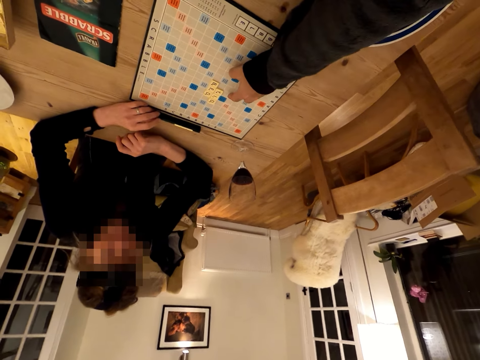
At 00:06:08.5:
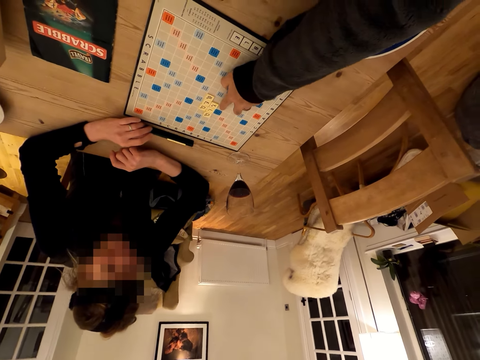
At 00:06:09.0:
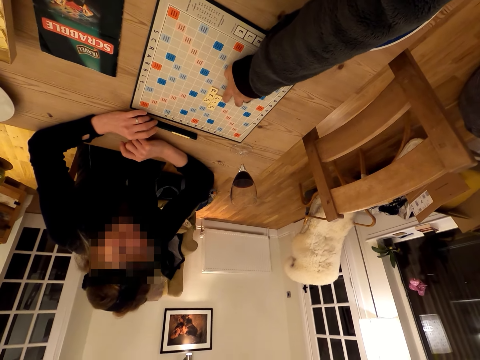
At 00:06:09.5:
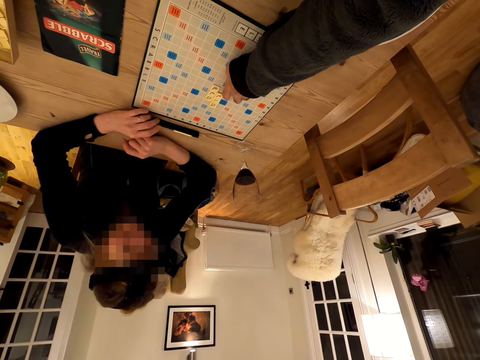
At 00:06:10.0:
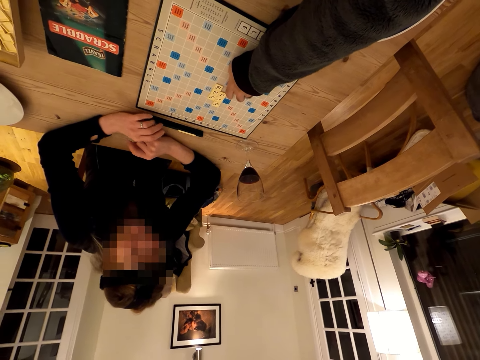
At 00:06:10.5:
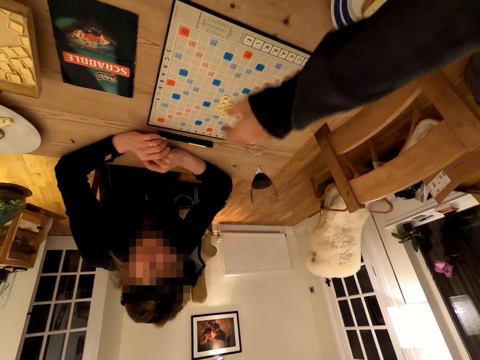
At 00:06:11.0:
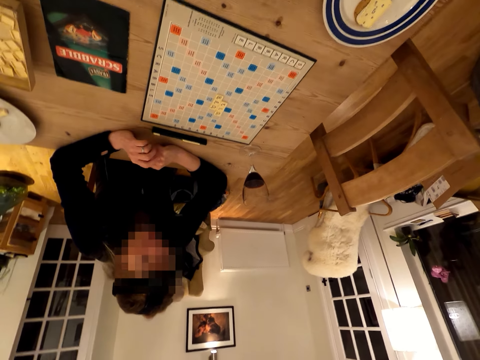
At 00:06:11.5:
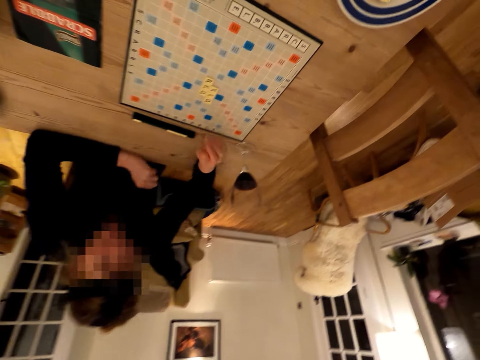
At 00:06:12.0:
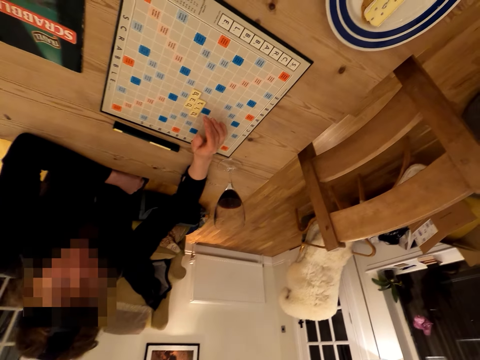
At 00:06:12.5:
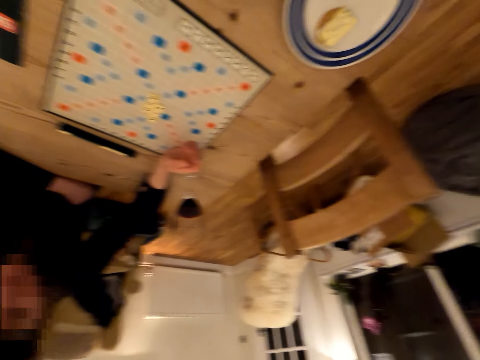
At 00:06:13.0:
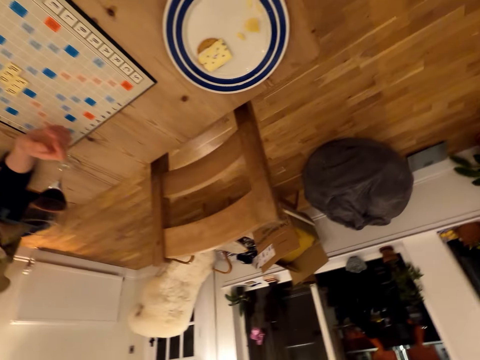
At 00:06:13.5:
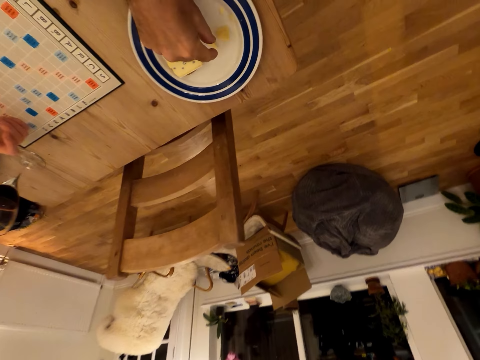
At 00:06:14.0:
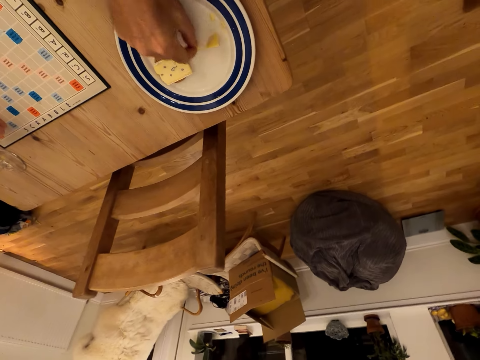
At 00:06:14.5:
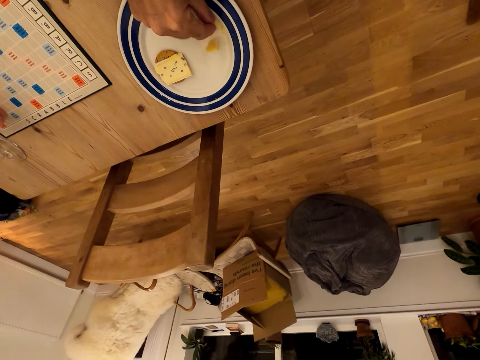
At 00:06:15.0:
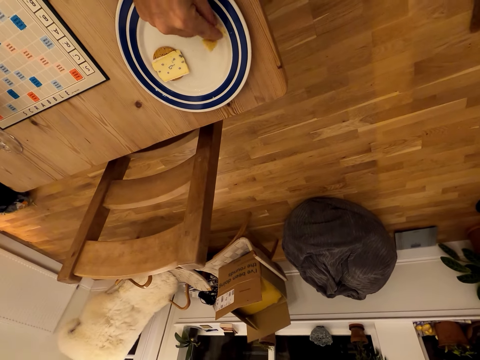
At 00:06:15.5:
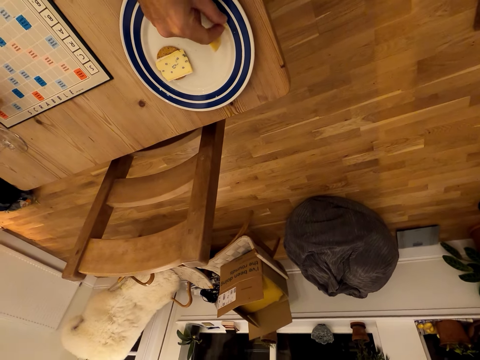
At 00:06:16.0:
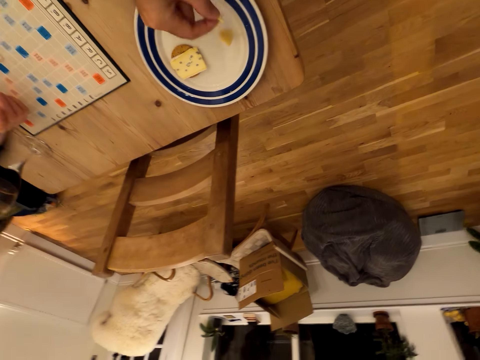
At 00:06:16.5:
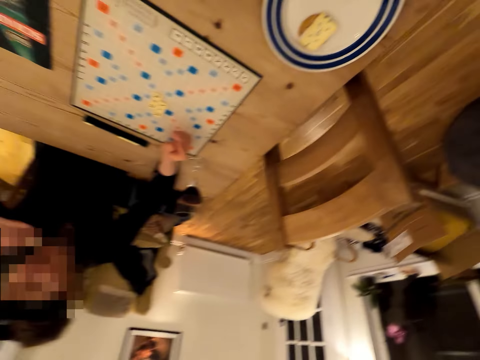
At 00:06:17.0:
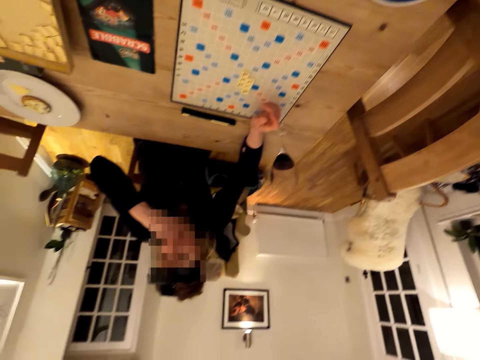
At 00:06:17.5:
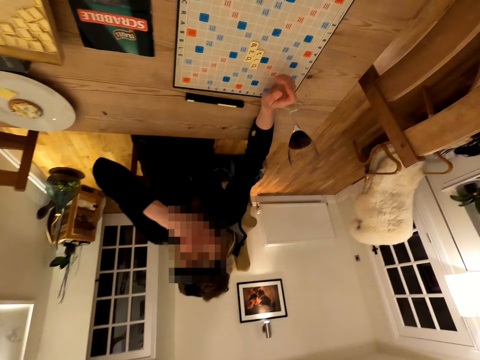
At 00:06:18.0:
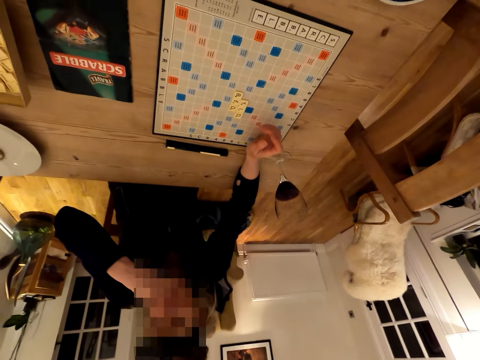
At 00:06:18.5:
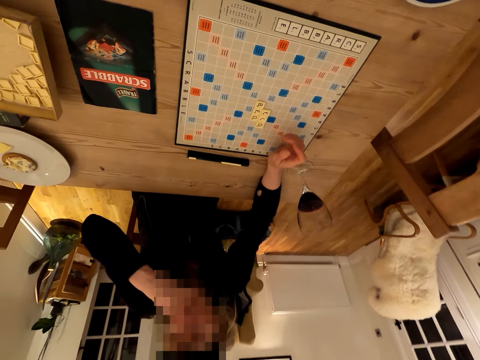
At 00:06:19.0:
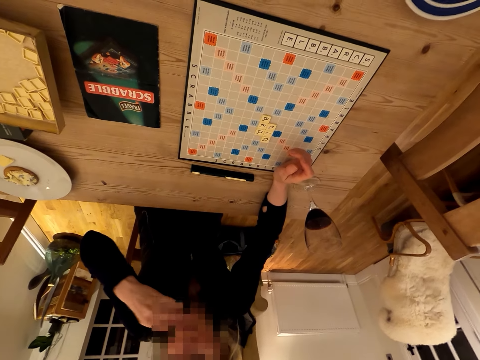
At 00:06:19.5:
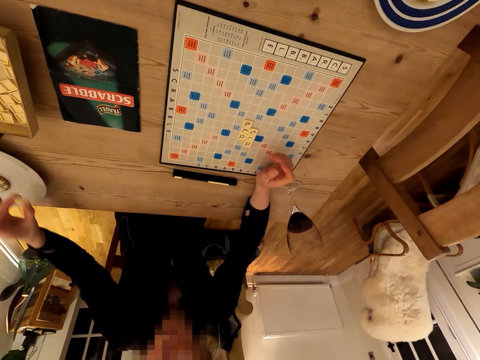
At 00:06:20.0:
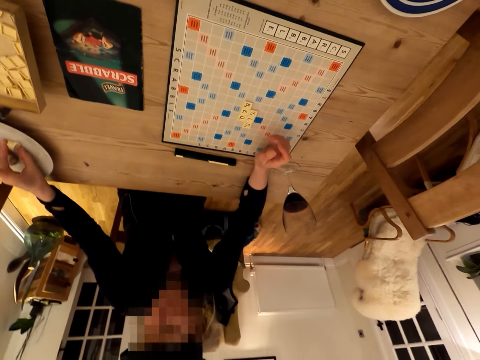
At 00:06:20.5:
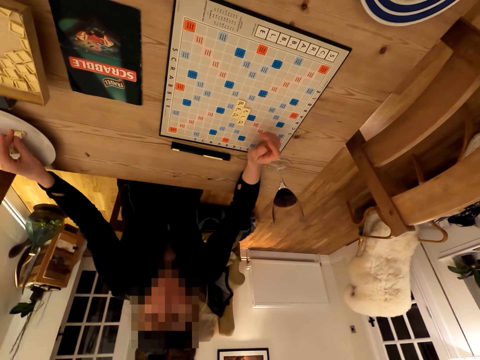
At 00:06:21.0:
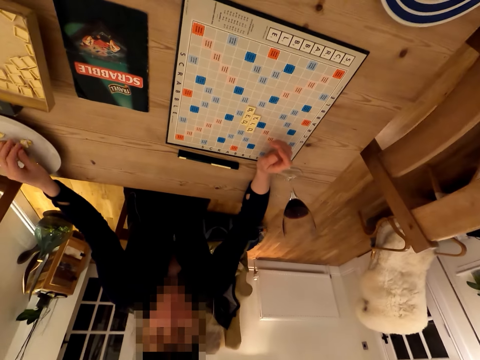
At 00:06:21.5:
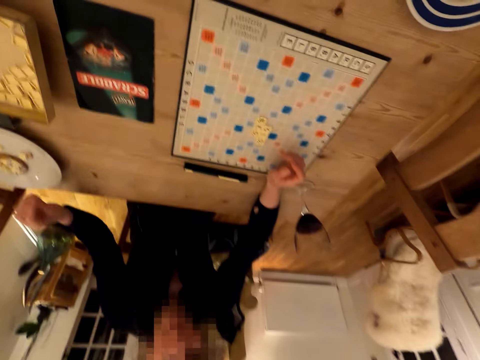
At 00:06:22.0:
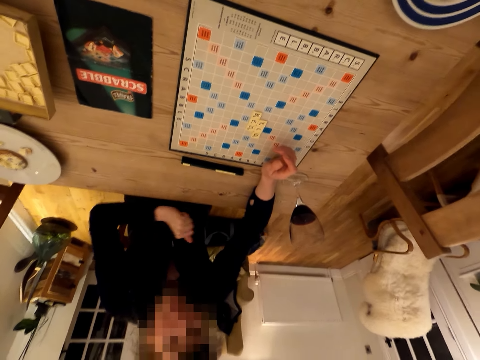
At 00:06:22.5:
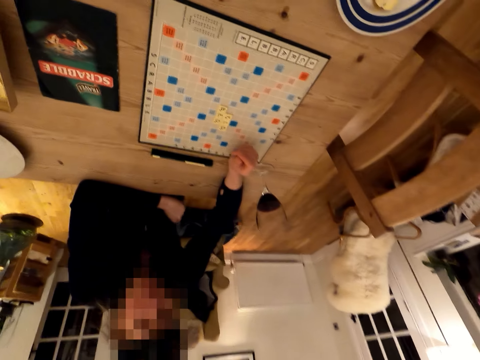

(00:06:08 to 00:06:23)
The camera wearer touches a Scrabble board. They play the Carcassonne puzzle. A woman plays the Scrabble game. The camera wearer picks up a cake from the plate. They eat the cake. The woman eats a cake. The woman places a piece of cake on the plate and picks up a snack on the plate.

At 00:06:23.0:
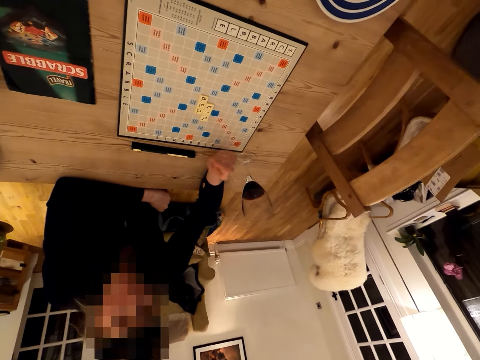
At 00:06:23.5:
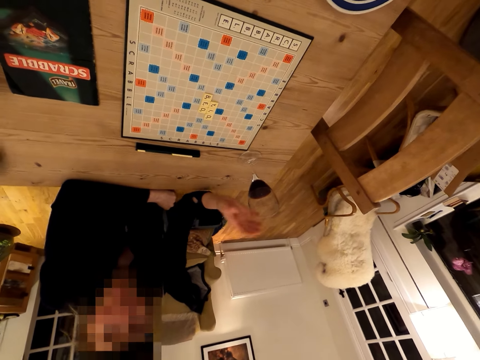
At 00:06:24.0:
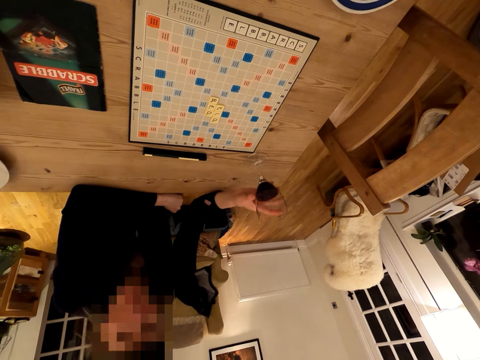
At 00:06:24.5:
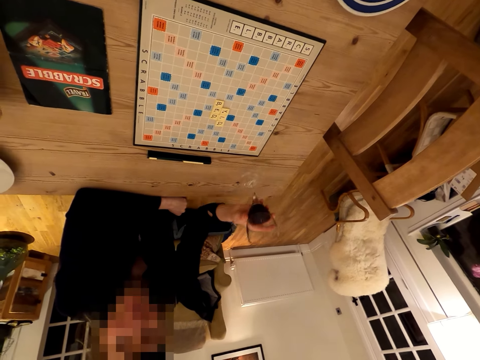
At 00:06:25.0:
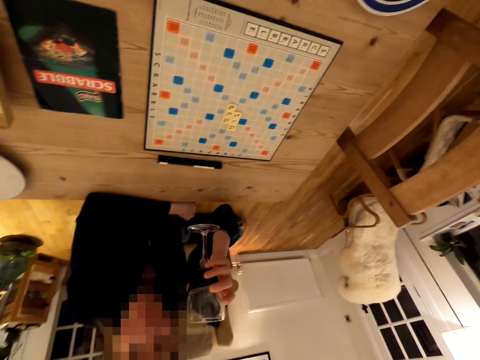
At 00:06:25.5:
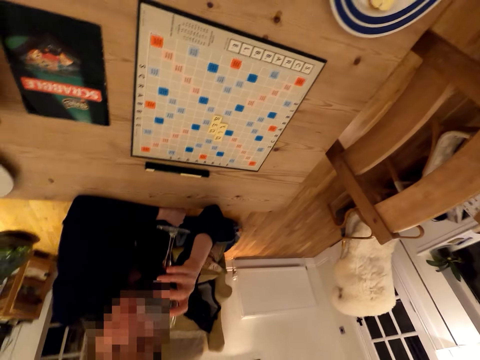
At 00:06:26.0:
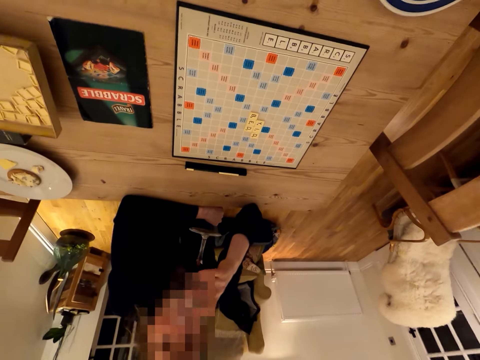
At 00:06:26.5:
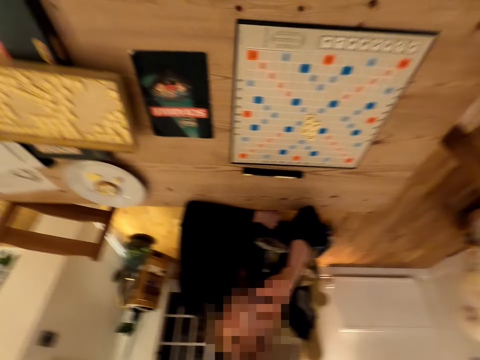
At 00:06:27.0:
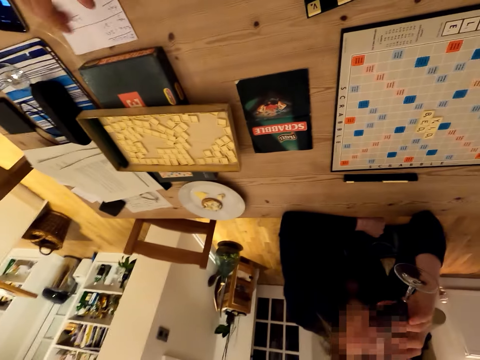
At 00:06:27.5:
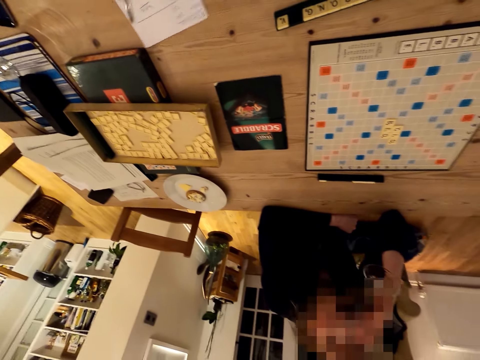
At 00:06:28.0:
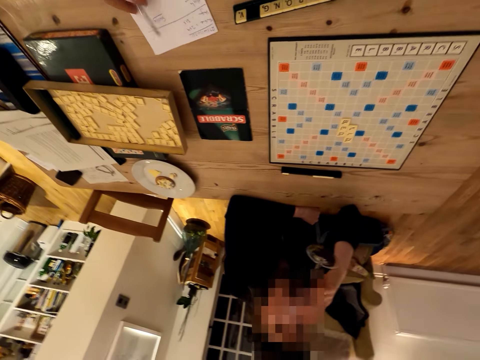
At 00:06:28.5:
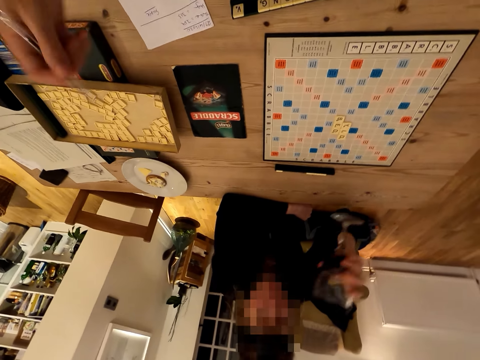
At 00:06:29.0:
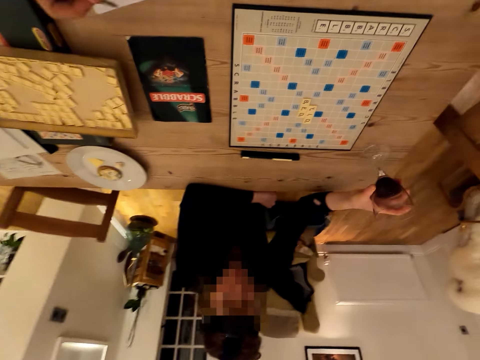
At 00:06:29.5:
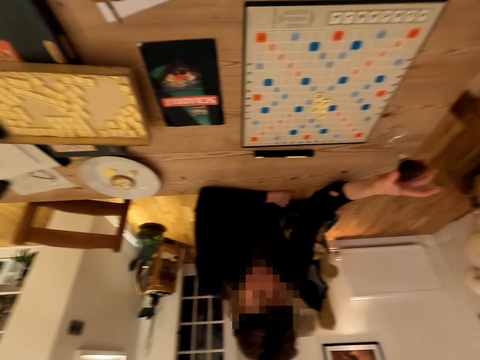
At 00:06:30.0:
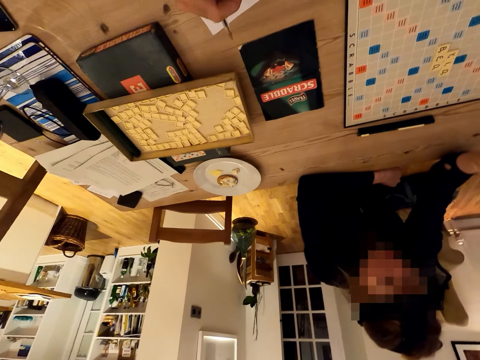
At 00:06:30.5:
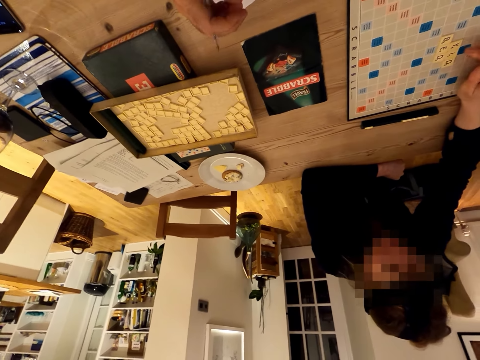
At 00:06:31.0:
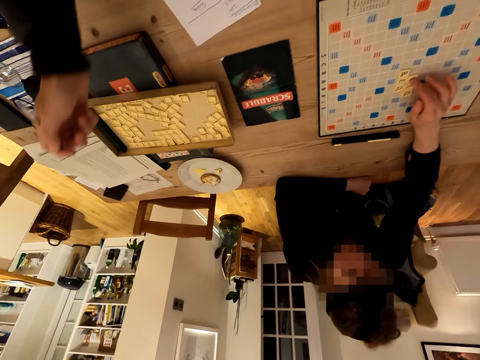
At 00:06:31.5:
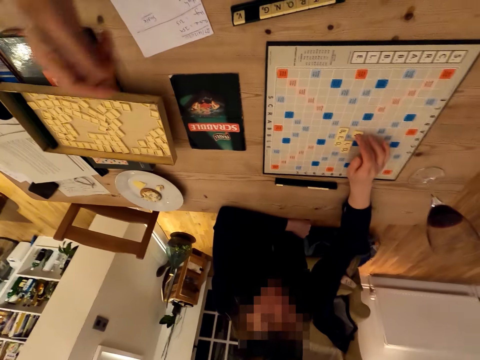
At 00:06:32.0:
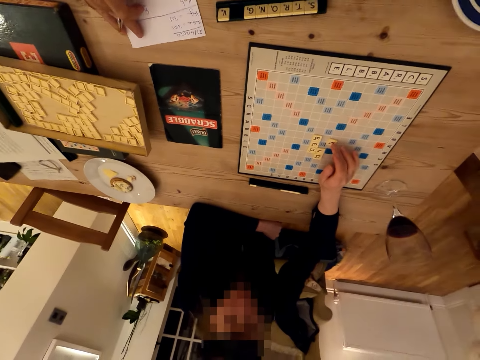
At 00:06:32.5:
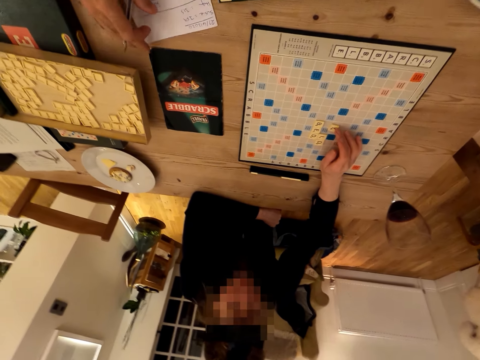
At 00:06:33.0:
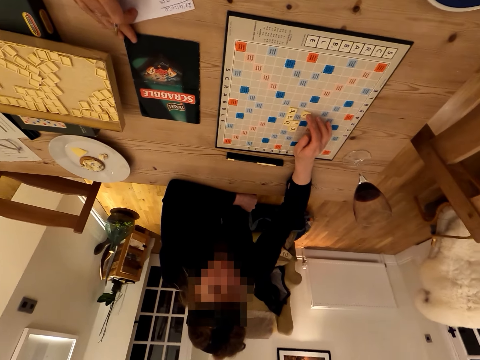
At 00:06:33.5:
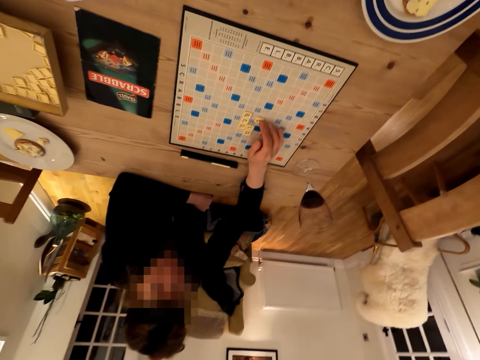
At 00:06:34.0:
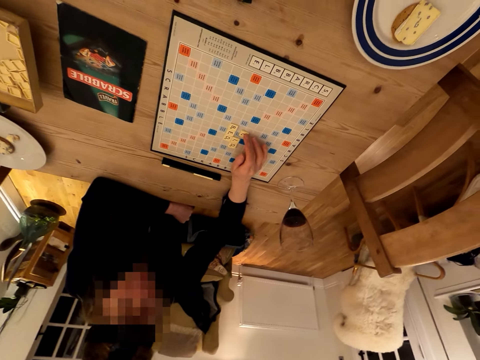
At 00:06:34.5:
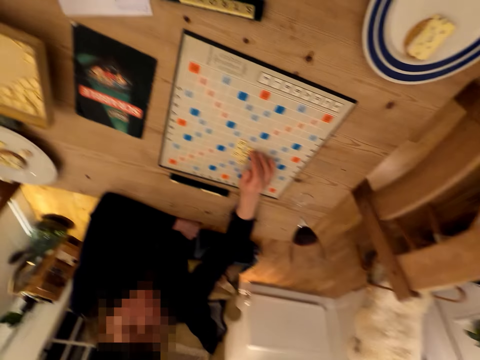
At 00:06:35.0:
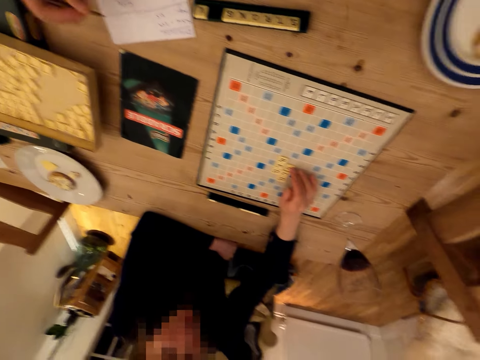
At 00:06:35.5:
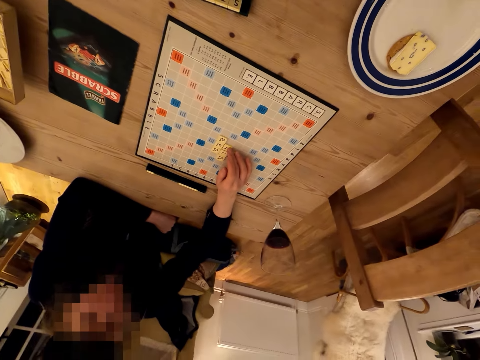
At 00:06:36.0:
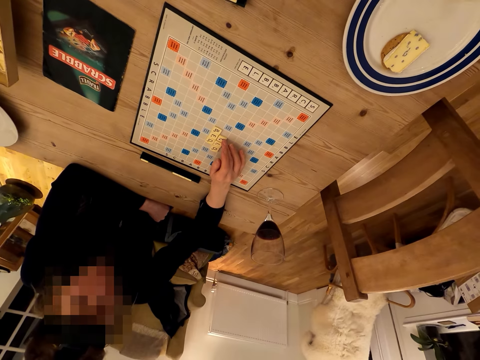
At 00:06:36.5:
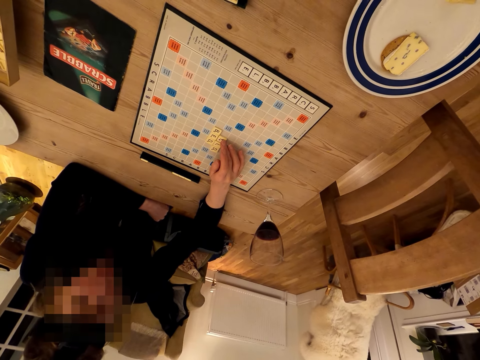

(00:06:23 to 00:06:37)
A woman picks up a glass of wine. The camera wearer drinks wine. They pull a paper. The woman places the glass on the table. The camera wearer writes on the paper.
